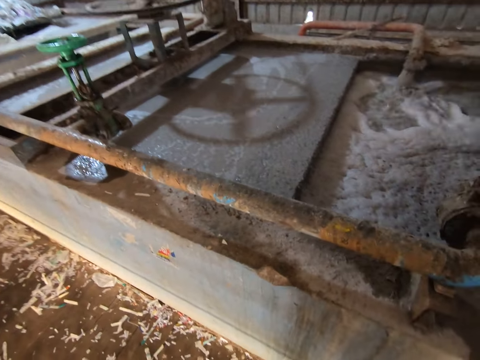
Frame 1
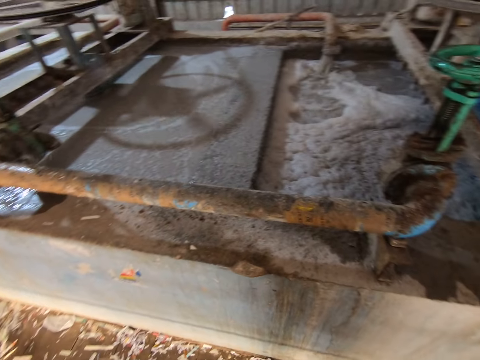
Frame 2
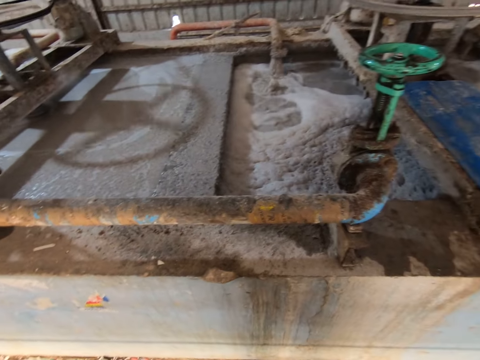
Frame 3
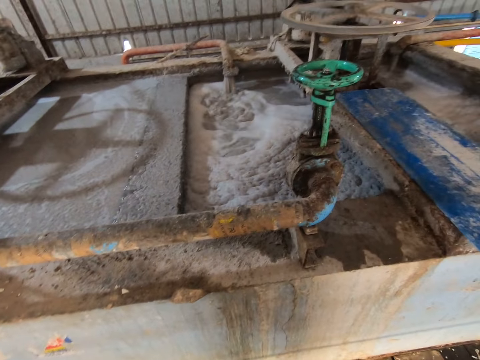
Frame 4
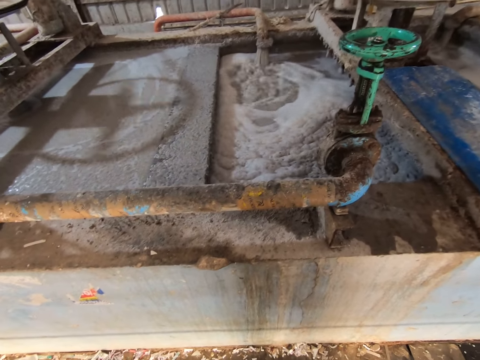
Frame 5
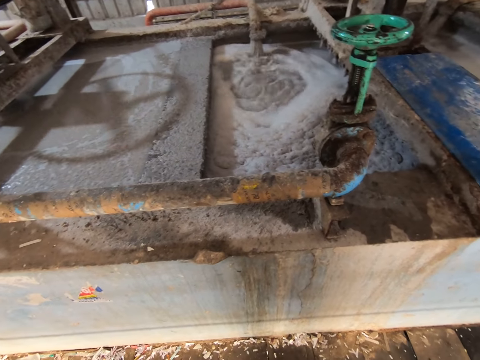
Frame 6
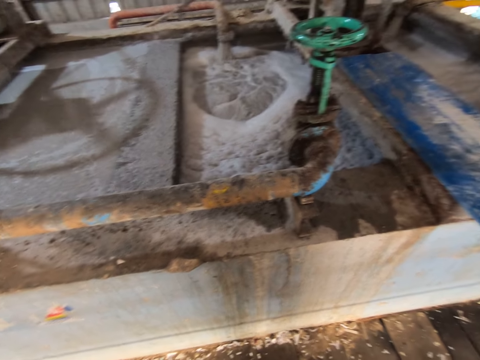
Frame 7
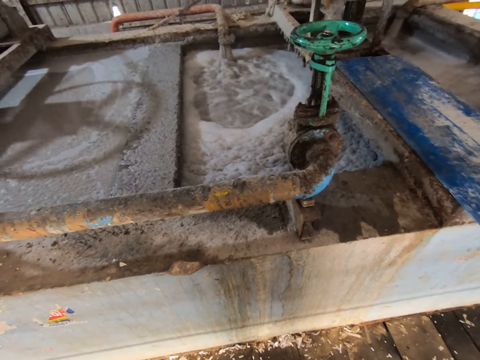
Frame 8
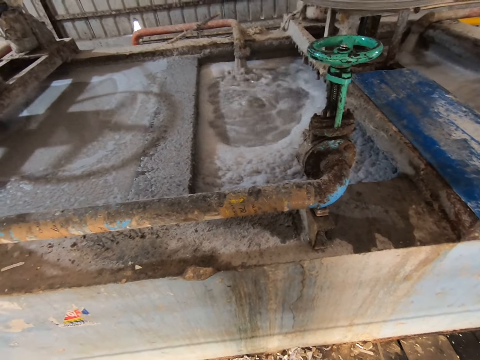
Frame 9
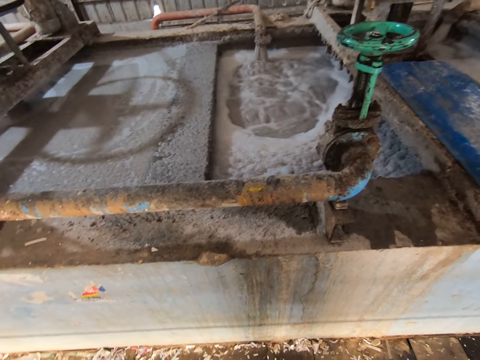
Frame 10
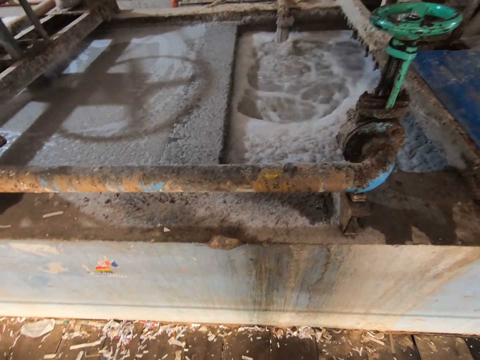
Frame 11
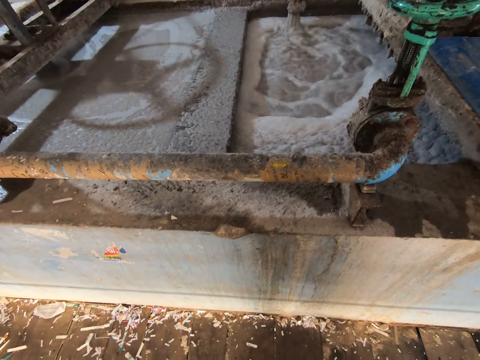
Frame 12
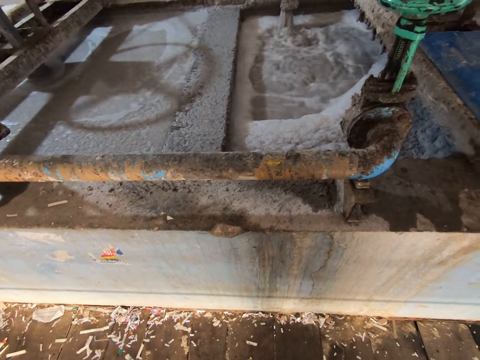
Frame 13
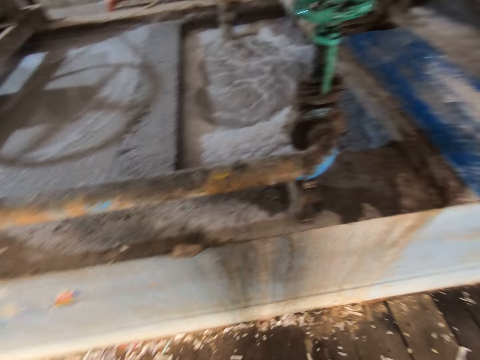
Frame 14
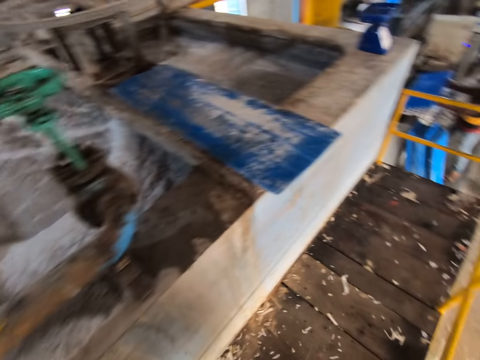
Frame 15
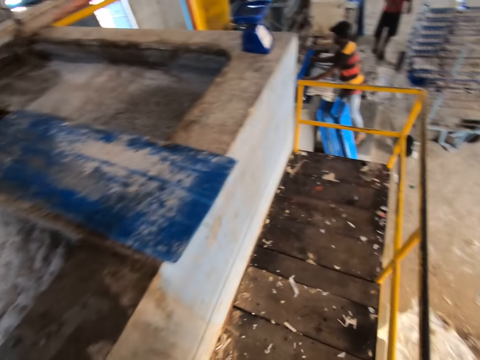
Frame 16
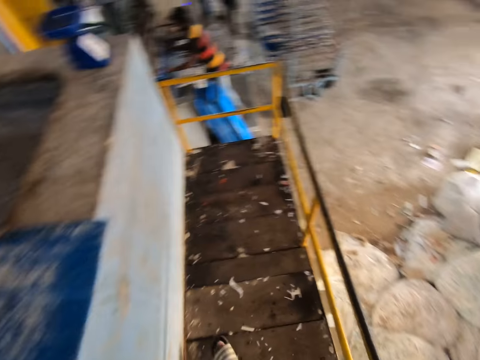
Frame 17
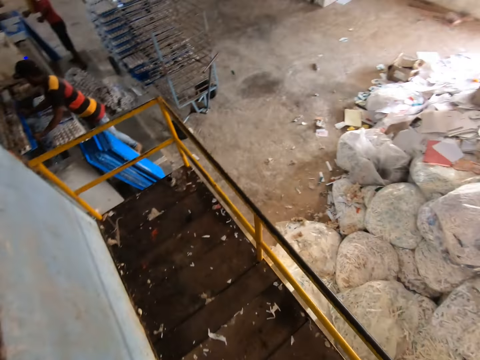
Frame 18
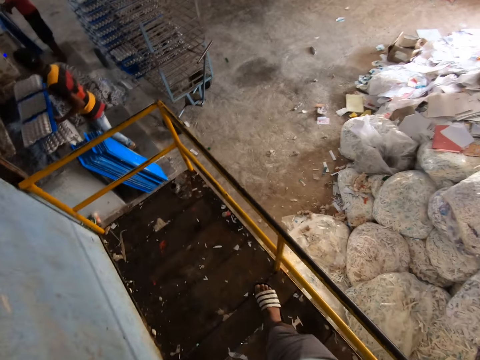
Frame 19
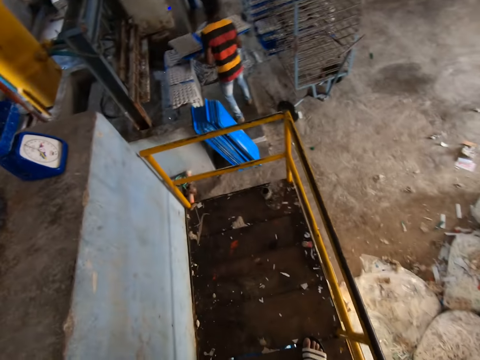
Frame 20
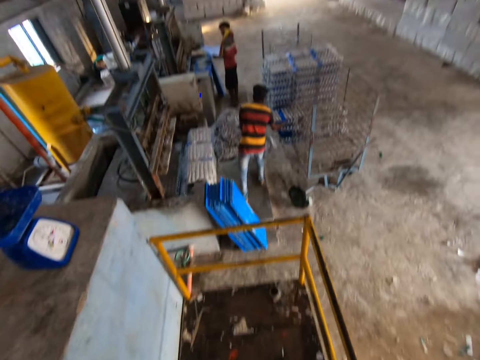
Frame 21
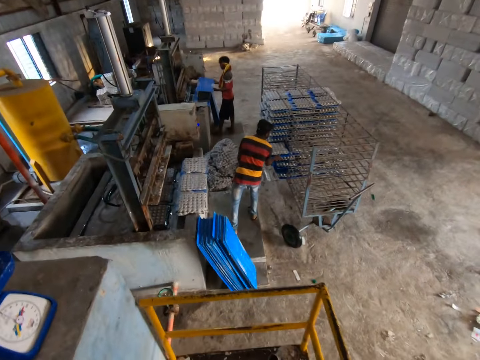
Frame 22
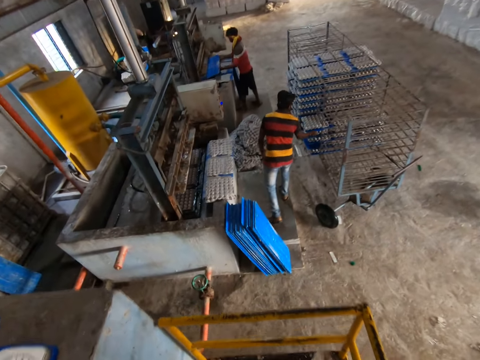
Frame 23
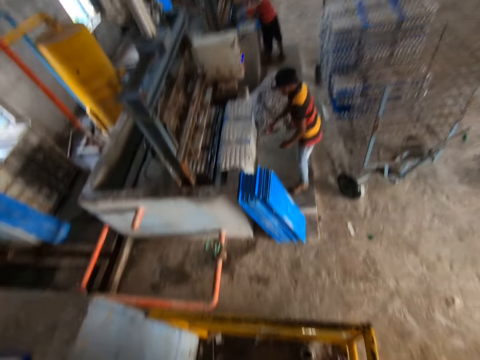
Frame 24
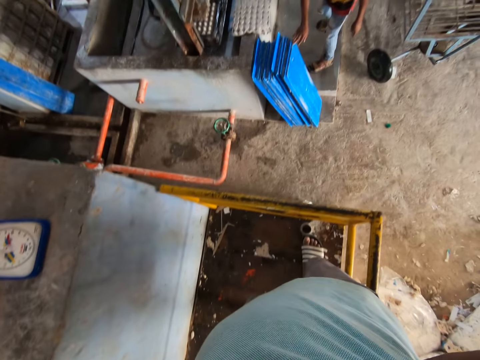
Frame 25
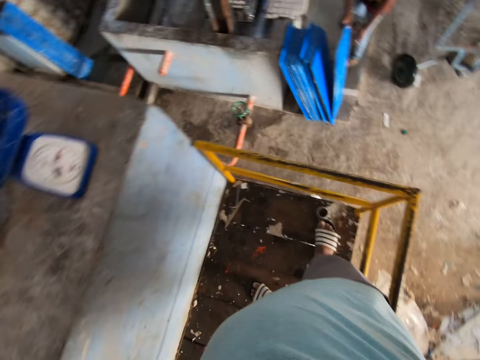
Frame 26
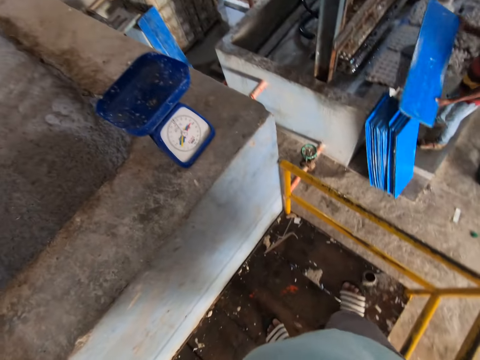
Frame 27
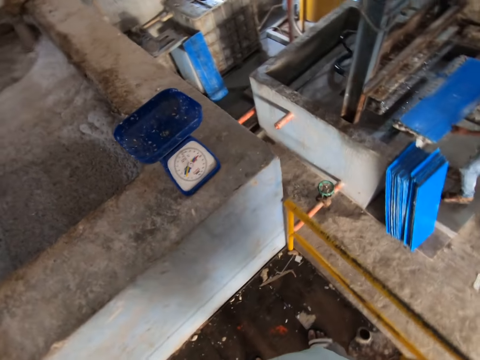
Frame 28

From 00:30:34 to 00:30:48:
The camera wearer looks around. A man takes some egg crates from the machine with a tray in both hands. The camera wearer turns around and looks around. The man puts the tray of egg crates in both hands on the shelf trolley and takes a tray from the stack of trays on the floor with both hands.

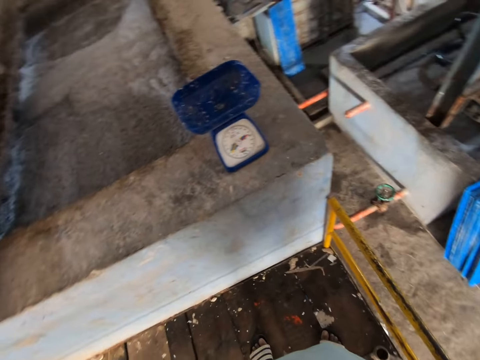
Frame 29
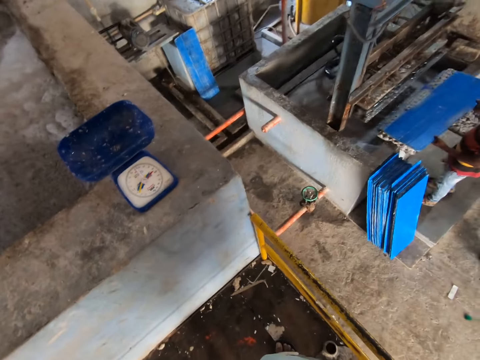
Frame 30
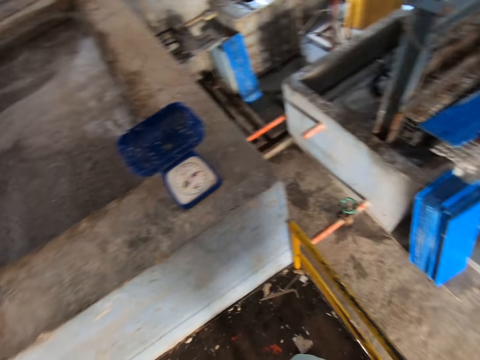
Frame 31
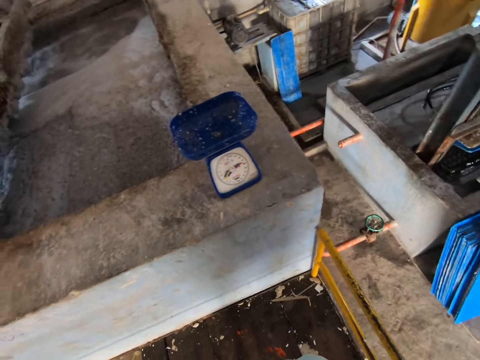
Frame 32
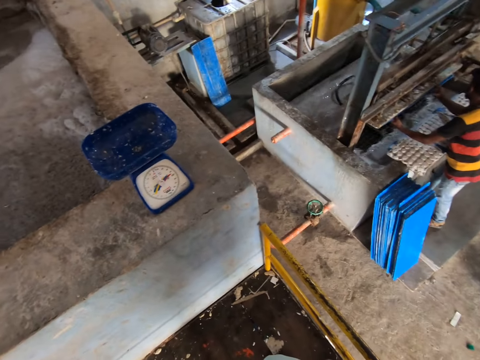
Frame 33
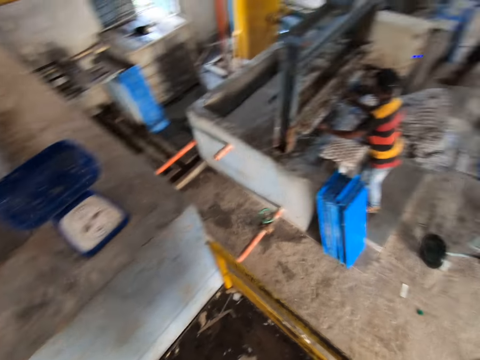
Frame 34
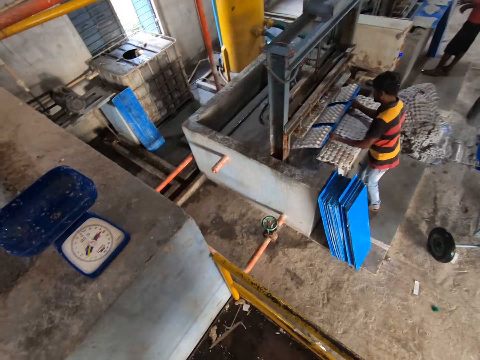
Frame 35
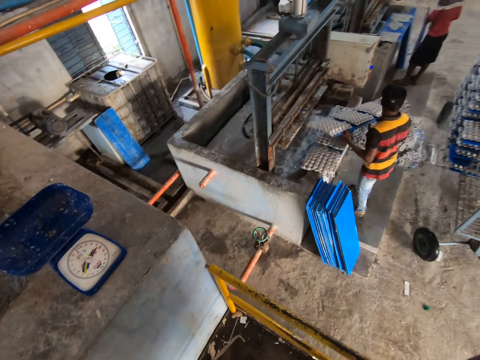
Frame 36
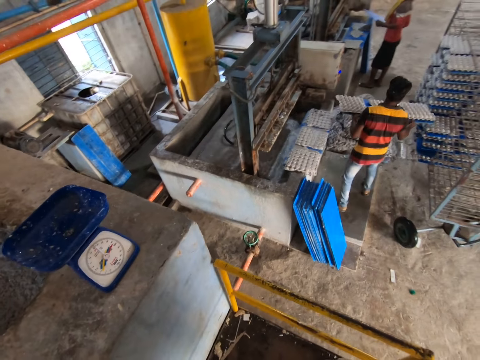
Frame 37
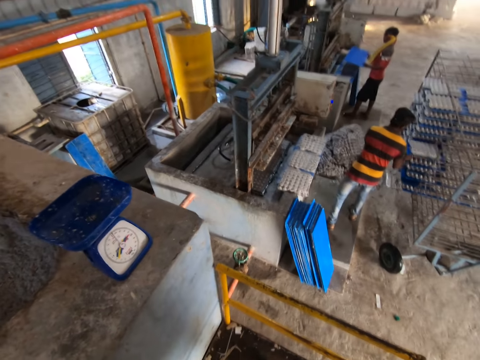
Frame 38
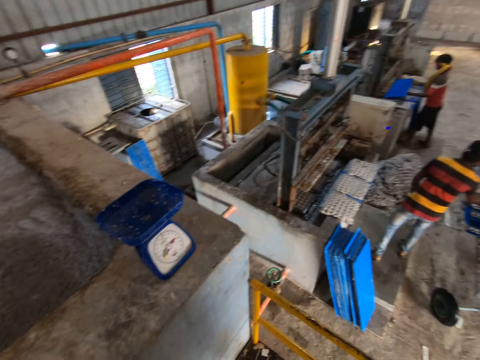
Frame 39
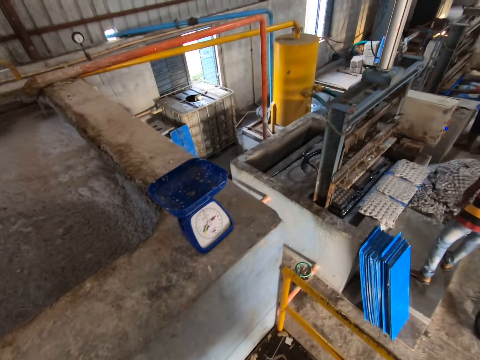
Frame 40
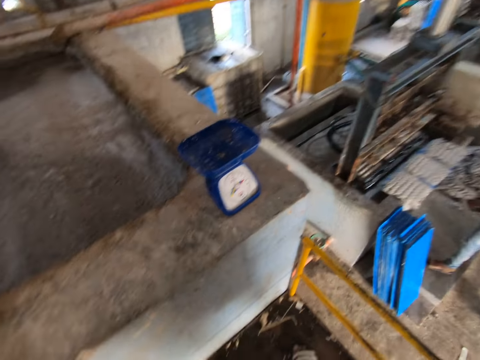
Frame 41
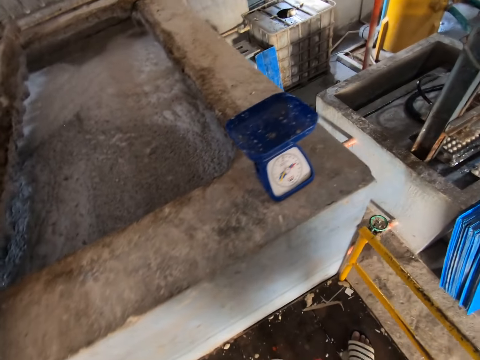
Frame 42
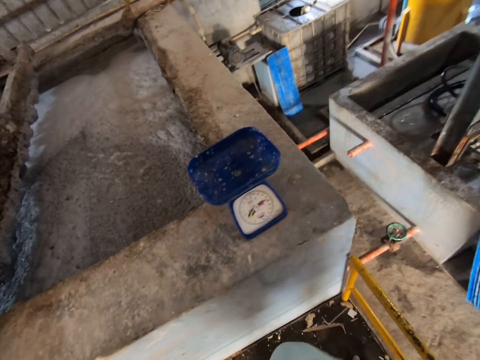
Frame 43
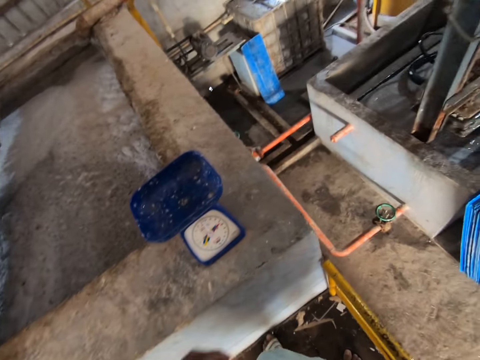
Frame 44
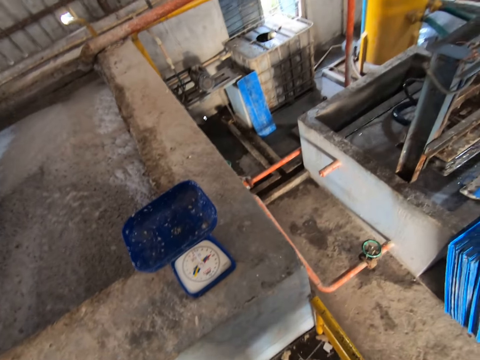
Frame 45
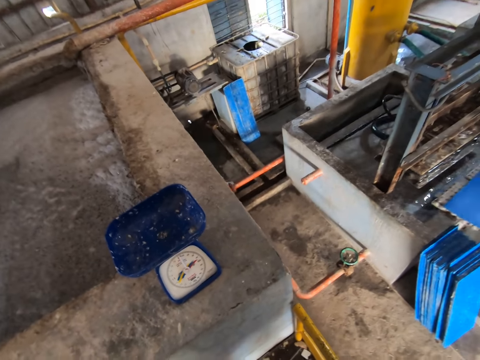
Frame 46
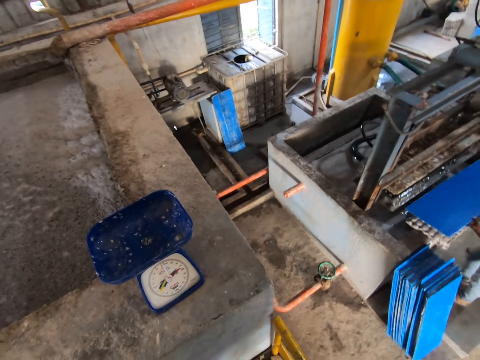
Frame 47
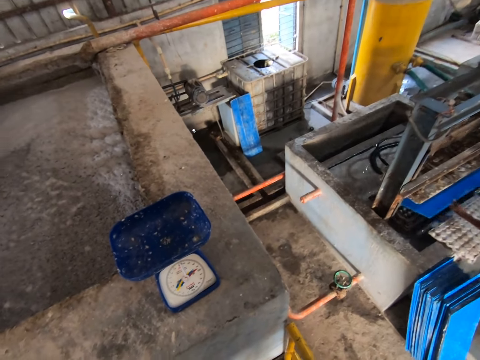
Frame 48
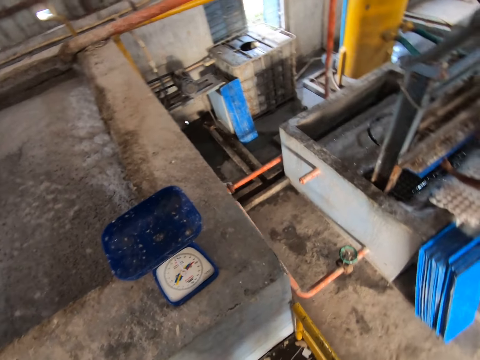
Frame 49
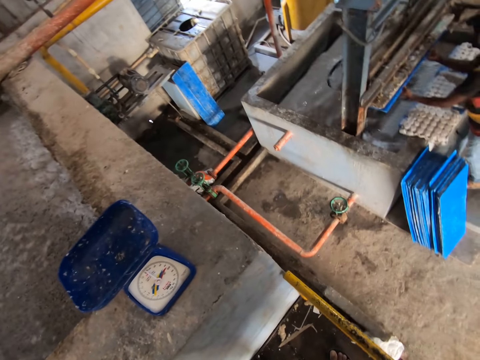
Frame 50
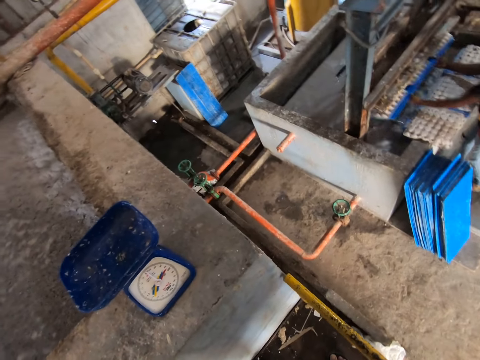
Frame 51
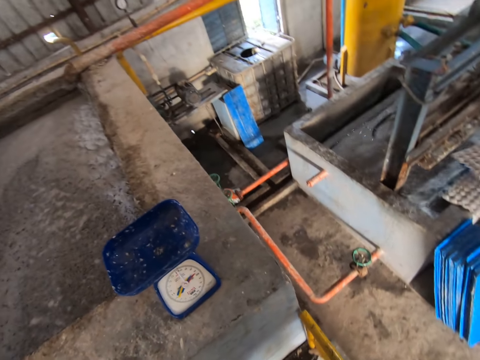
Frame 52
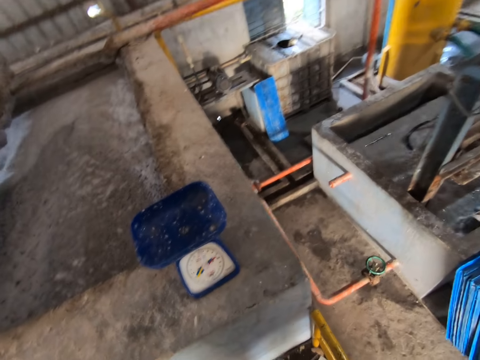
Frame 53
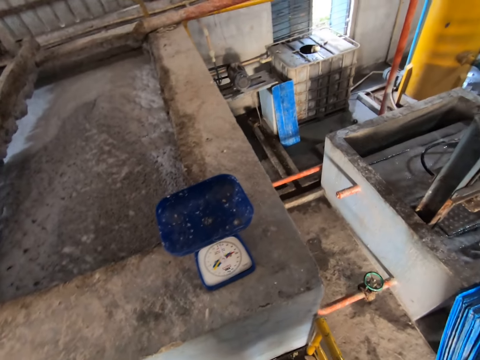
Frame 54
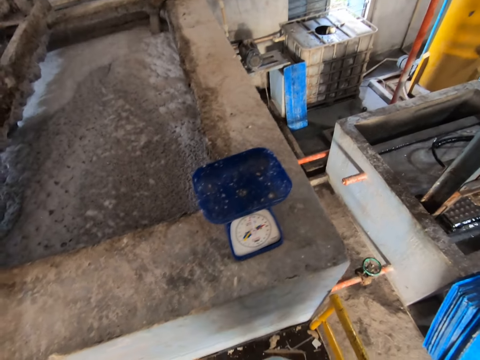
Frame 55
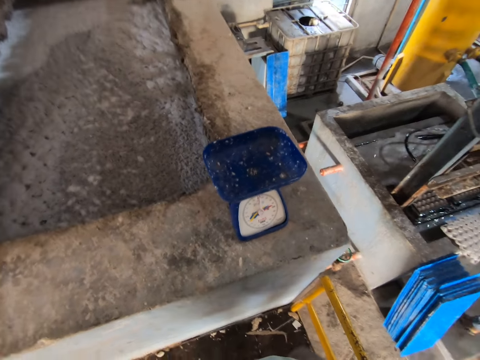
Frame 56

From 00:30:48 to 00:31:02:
A man takes some egg crates from the machine with a tray in both hands. The man puts the tray of egg crates in both hands on the shelf trolley. Another man takes some egg crates from the machine with a tray in both hands. The first man takes some egg crates from the machine with a tray in both hands.
